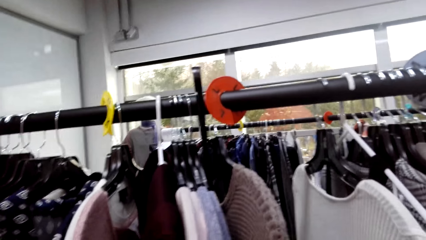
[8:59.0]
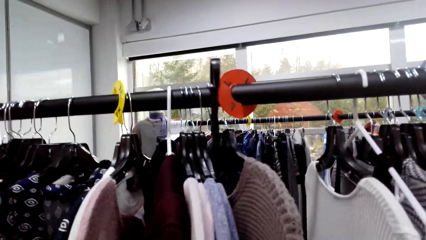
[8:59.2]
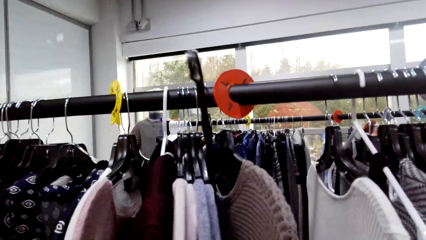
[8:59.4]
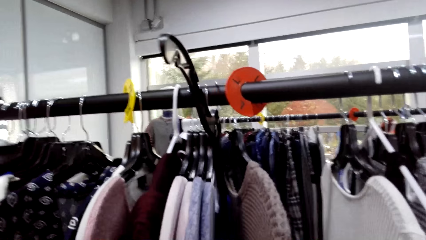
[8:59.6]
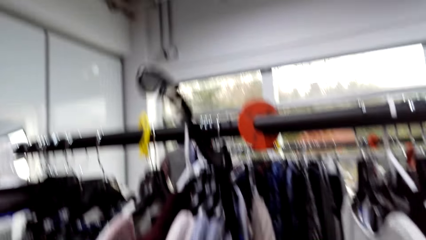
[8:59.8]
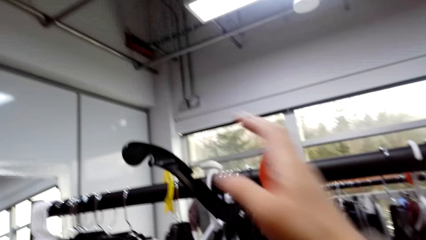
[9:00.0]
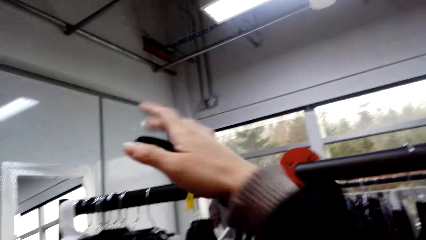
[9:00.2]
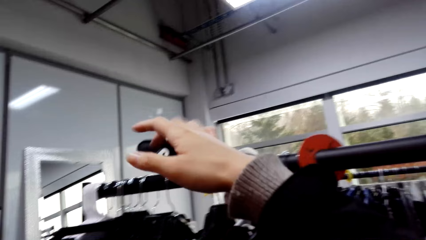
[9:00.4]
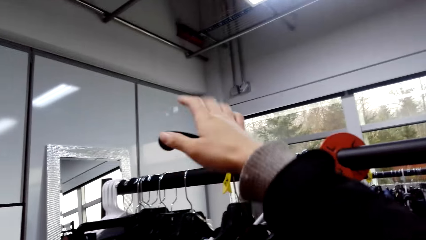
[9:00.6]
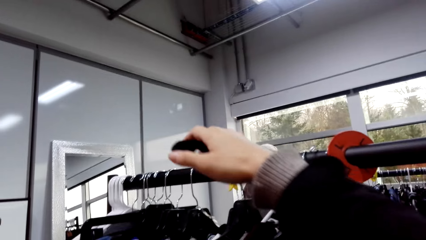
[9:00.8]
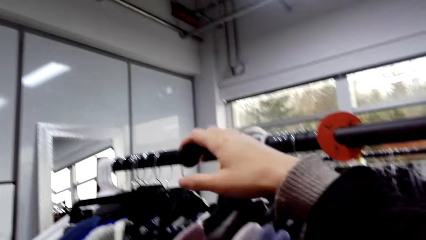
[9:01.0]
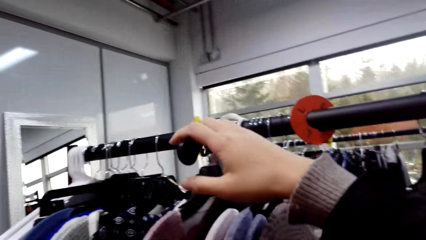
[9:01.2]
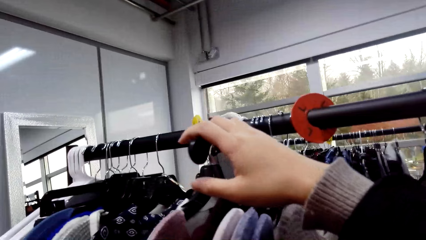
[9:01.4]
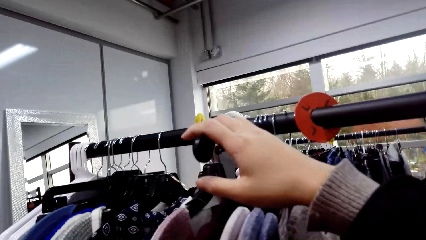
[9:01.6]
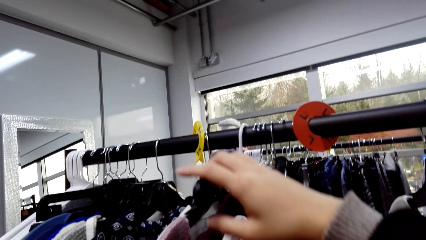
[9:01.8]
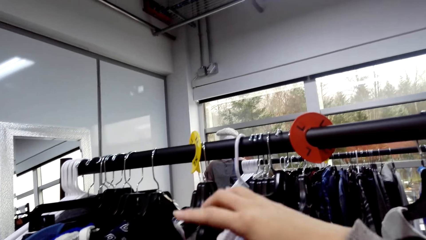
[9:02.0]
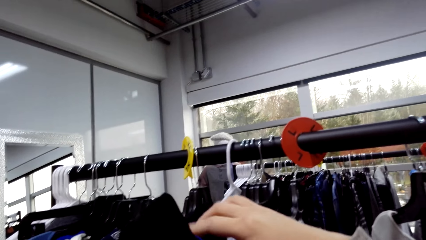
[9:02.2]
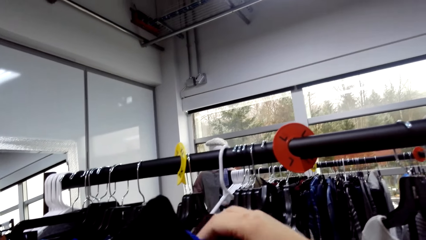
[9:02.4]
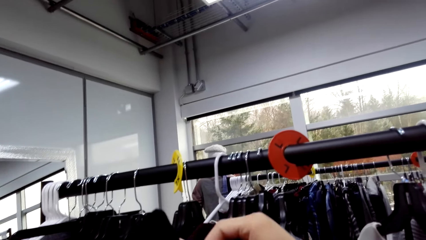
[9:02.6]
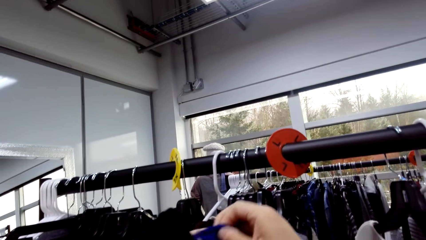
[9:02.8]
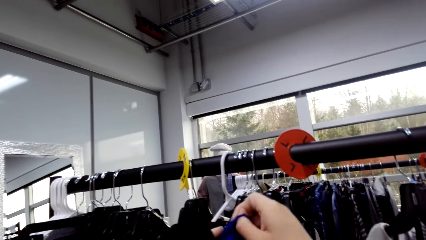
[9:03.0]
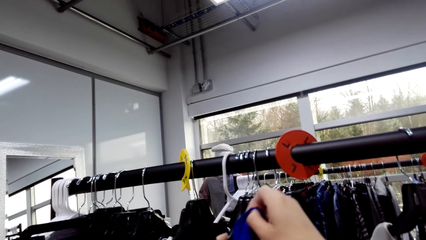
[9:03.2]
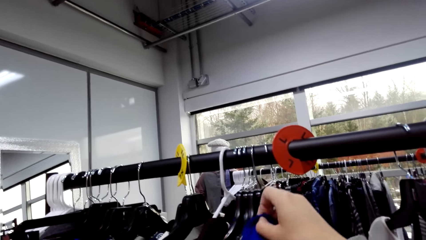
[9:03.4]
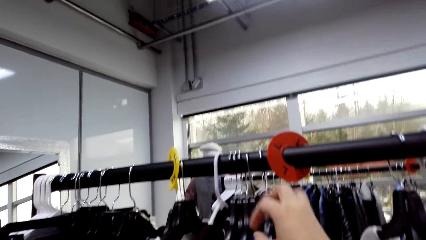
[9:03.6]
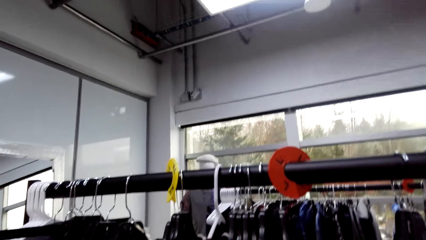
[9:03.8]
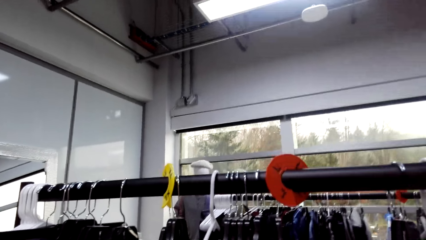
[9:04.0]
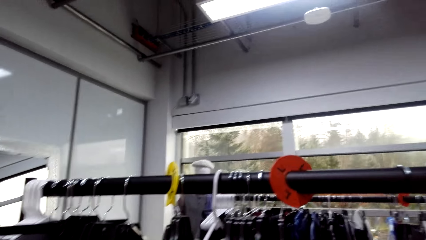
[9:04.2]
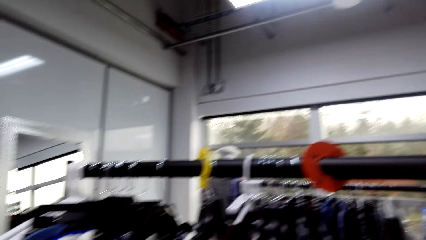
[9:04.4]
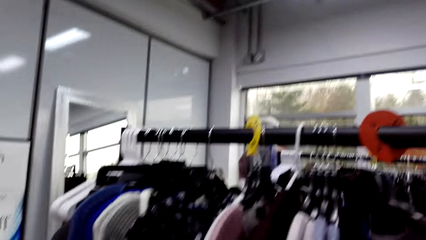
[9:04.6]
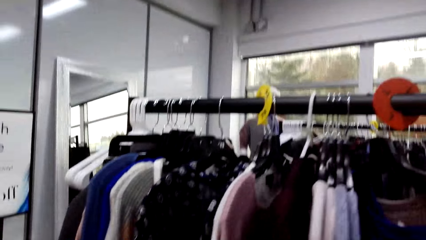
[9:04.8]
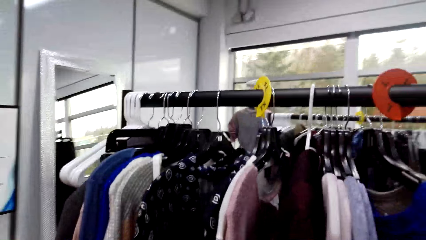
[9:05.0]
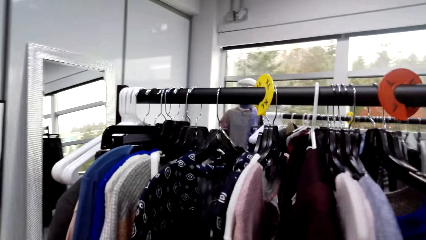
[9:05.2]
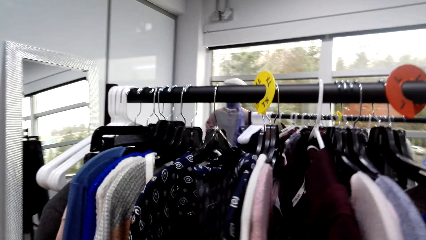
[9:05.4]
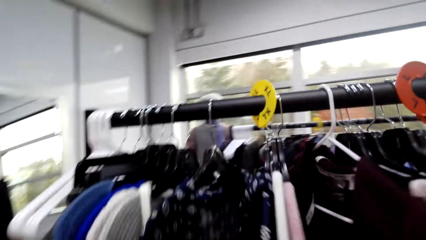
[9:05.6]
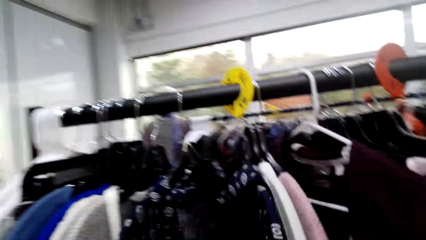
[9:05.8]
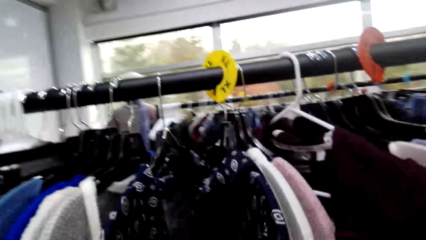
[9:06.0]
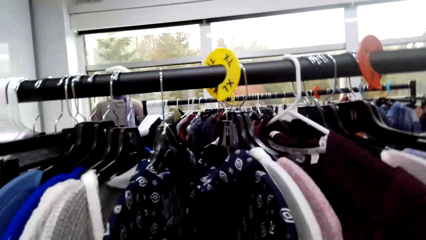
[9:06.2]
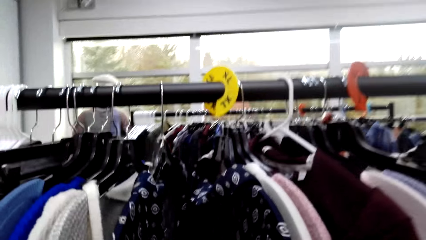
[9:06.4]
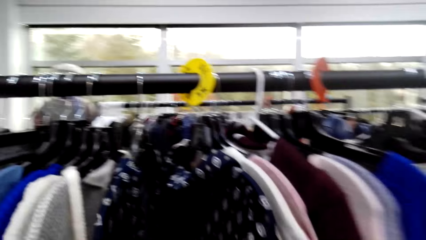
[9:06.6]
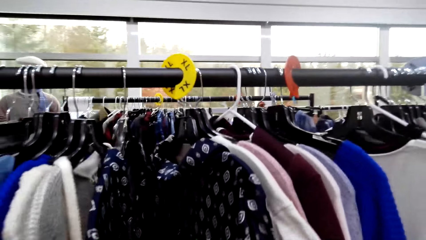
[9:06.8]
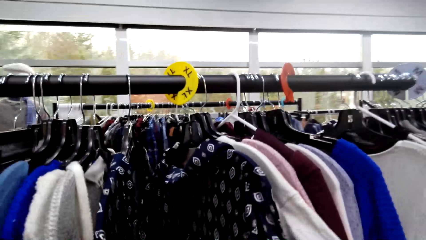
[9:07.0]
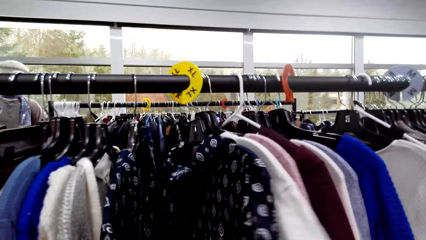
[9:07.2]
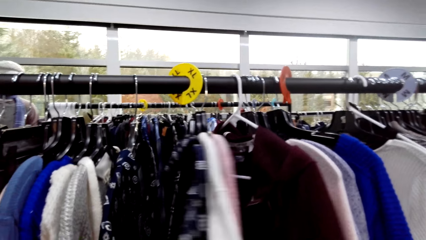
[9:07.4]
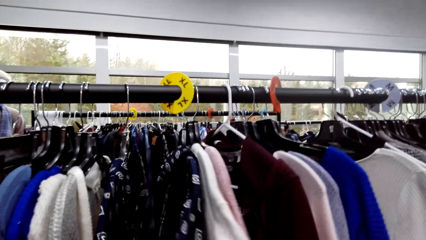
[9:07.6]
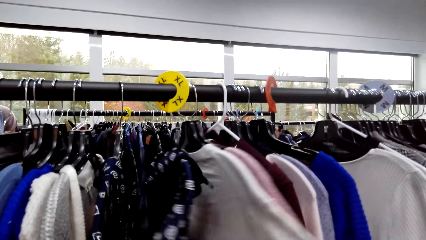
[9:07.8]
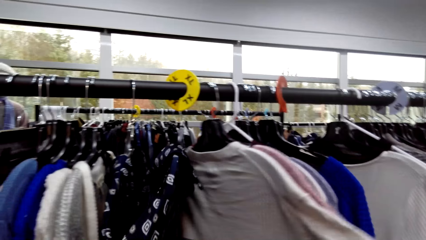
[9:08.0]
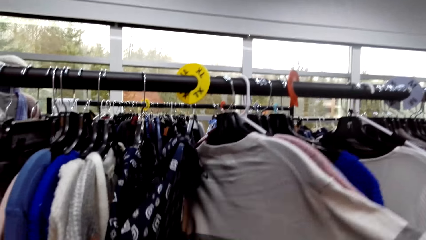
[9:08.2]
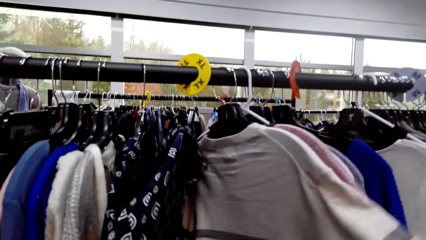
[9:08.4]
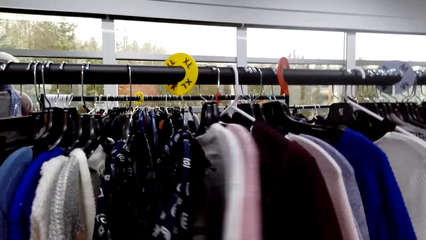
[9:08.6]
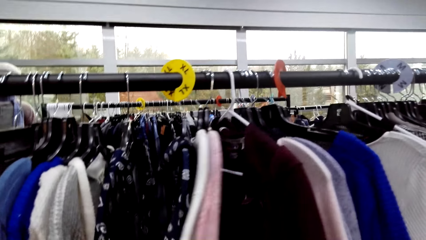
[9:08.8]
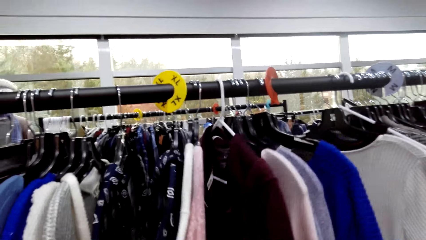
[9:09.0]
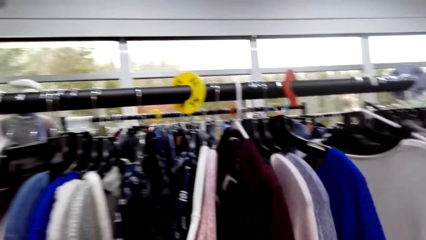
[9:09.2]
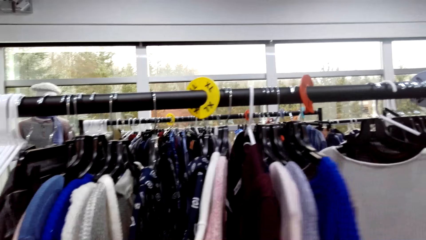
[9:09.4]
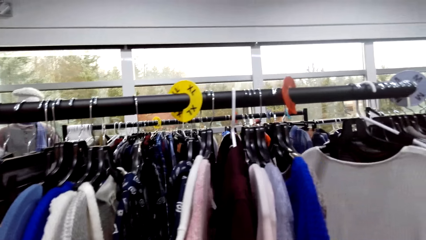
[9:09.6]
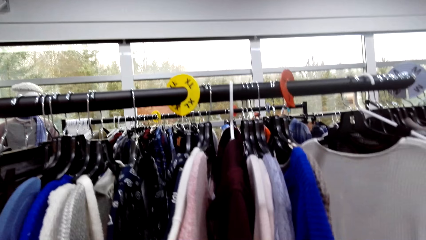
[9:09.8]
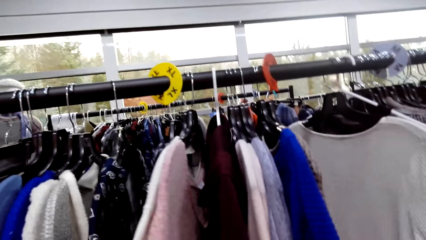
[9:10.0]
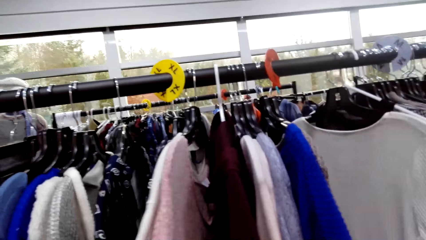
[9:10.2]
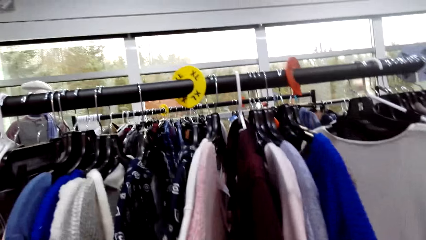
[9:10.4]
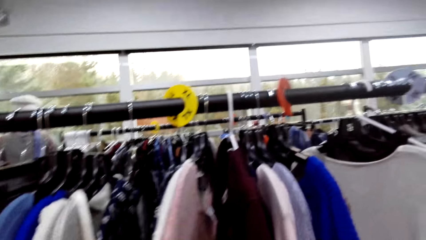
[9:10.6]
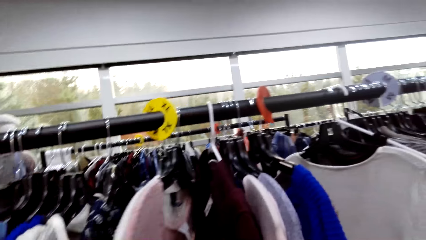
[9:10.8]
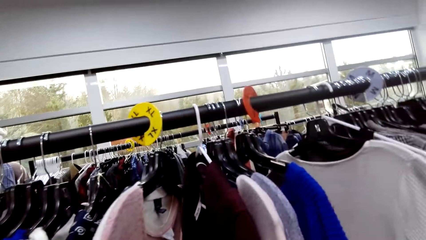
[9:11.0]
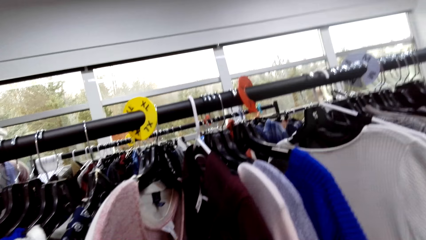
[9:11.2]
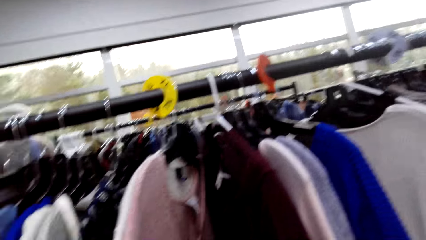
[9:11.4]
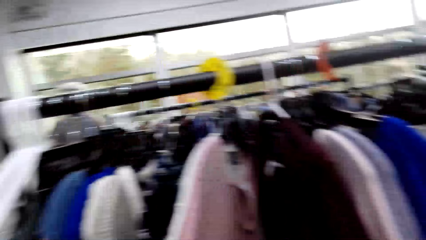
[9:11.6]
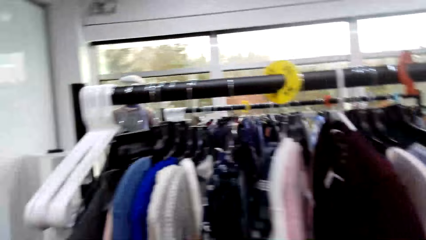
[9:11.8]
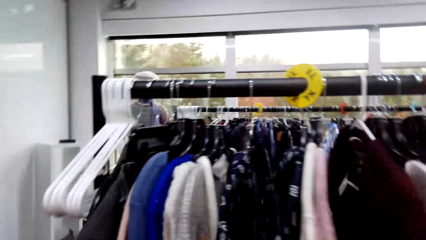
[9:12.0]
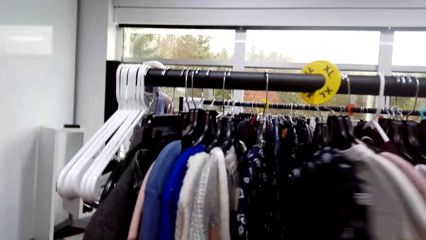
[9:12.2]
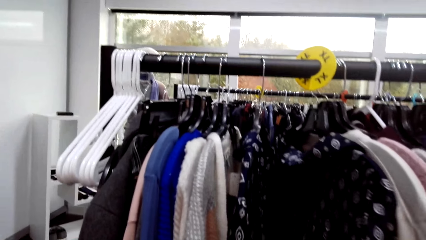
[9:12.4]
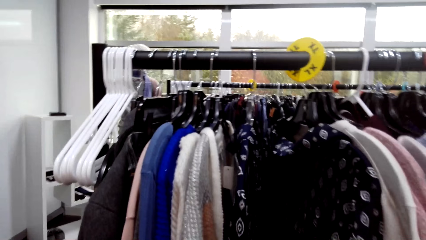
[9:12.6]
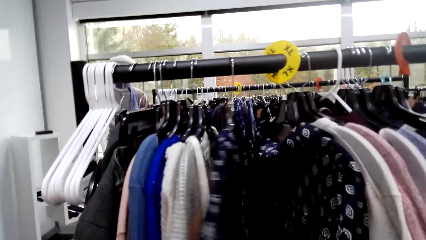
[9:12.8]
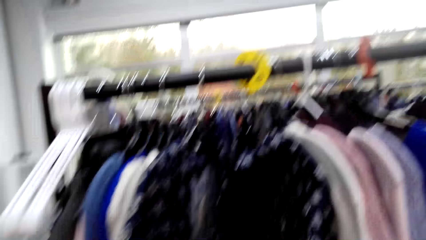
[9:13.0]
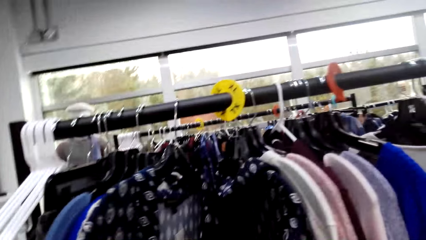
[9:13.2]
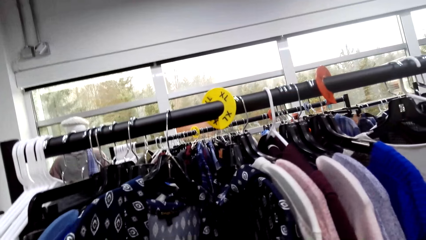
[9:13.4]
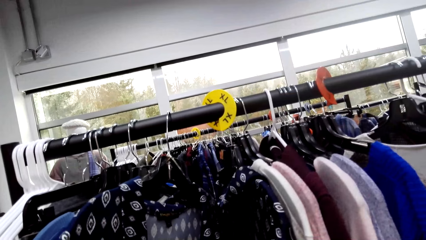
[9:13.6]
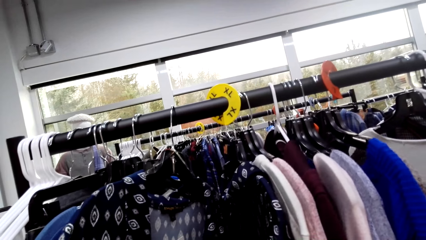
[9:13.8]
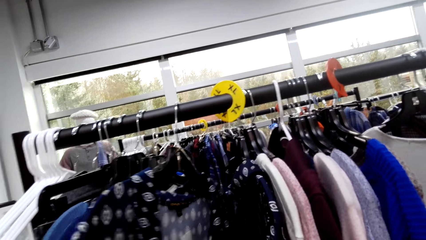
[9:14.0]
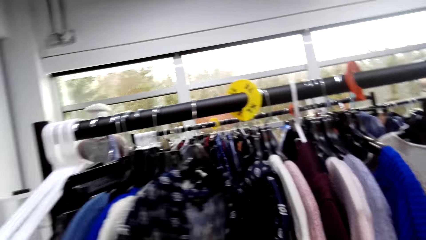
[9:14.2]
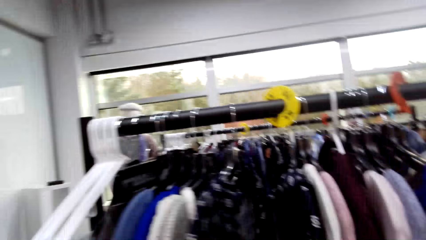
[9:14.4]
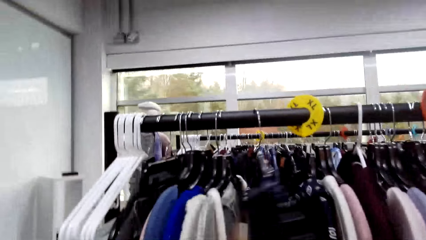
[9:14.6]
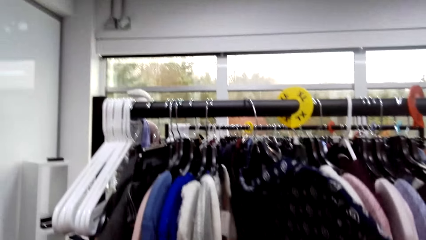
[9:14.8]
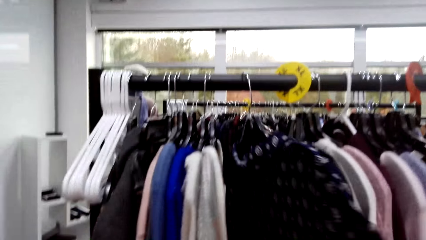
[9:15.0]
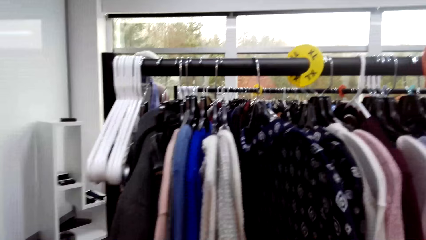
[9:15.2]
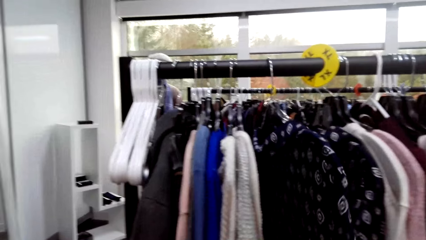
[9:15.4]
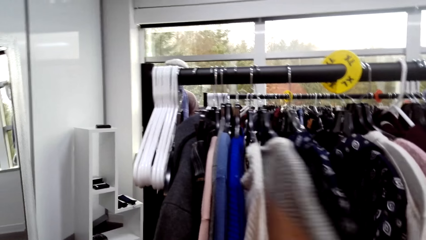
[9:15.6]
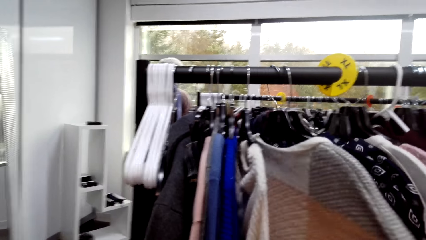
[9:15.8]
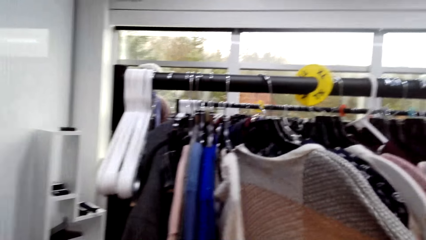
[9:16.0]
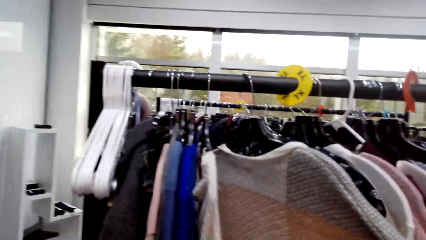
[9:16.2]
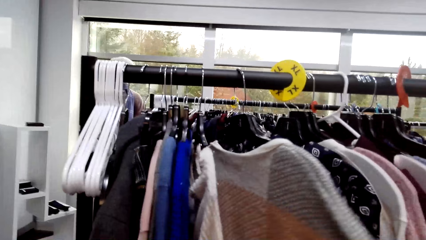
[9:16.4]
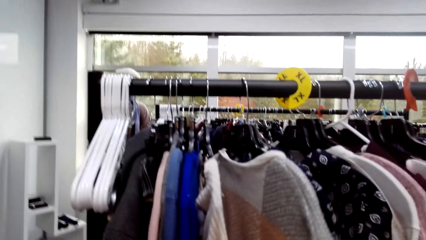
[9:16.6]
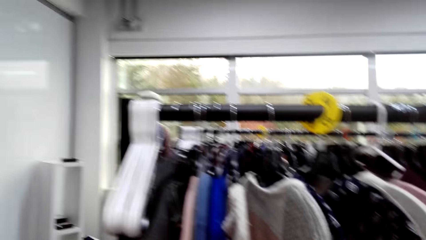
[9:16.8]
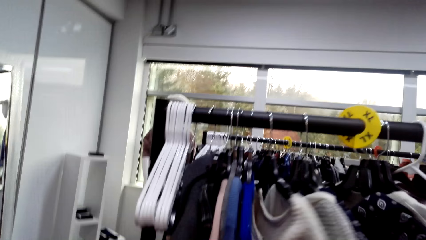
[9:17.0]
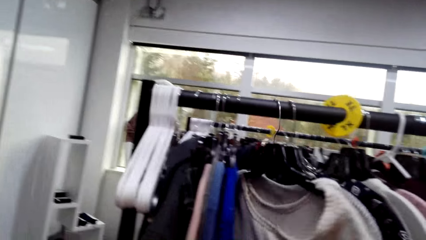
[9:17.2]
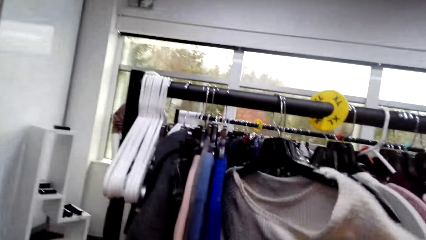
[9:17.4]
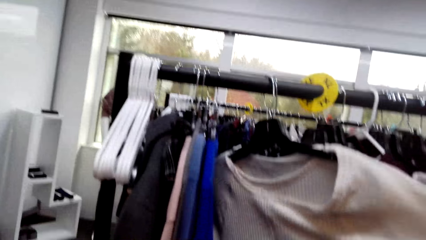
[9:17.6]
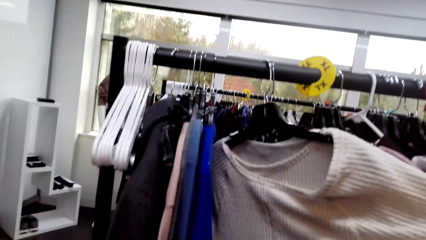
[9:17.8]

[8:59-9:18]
The camera wearer holds the clothes hanger. They put the hanger in a sweater. They select clothes in the hanger. They touch the sweaters.
